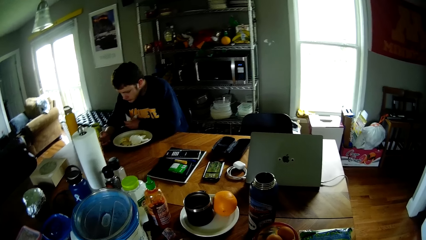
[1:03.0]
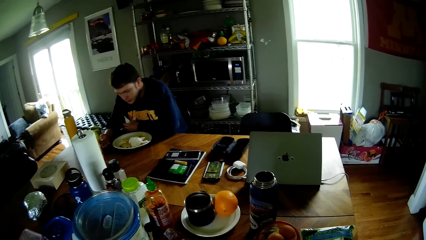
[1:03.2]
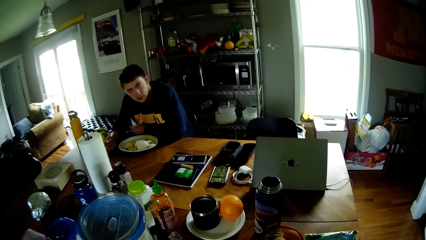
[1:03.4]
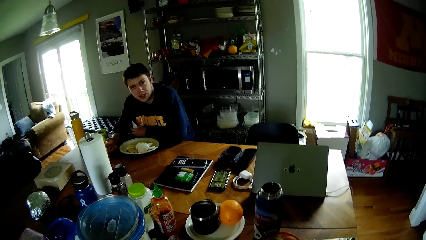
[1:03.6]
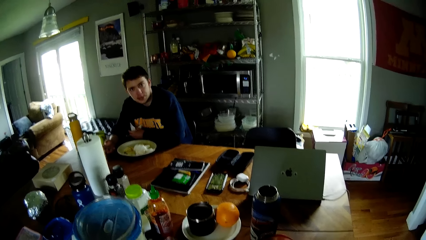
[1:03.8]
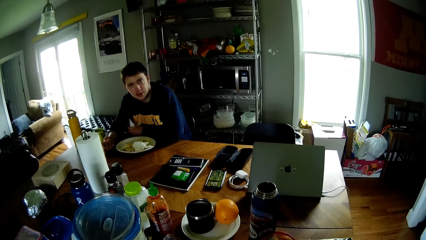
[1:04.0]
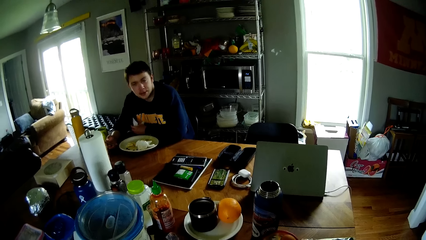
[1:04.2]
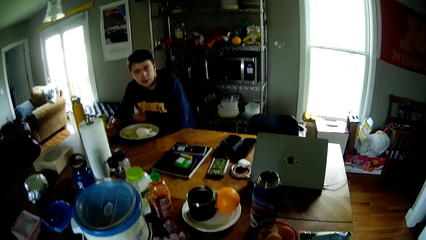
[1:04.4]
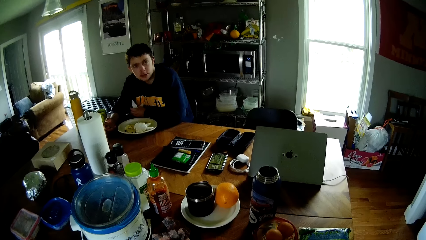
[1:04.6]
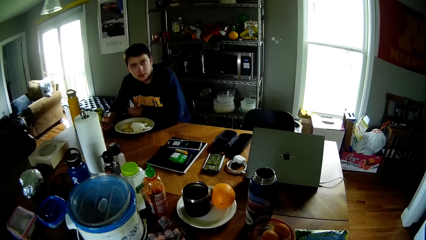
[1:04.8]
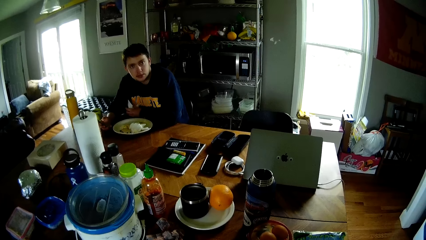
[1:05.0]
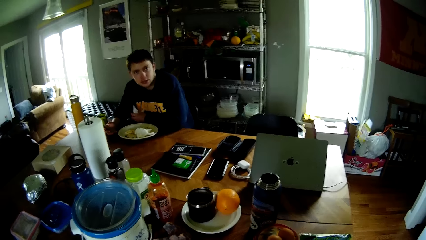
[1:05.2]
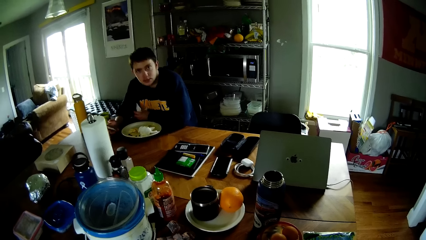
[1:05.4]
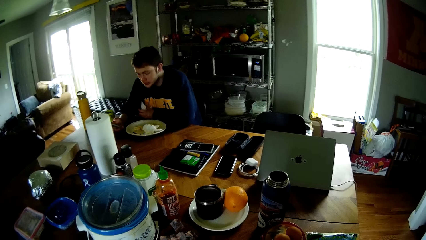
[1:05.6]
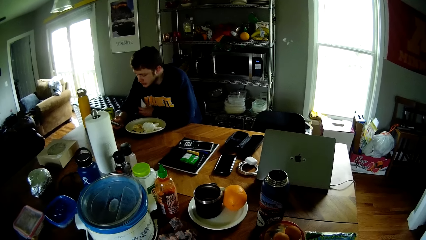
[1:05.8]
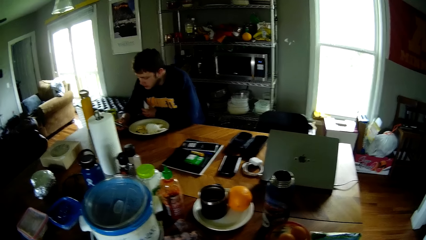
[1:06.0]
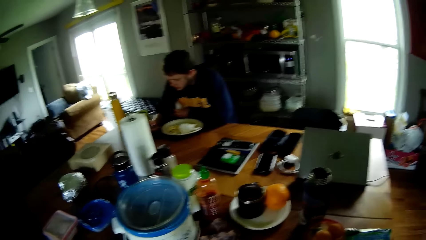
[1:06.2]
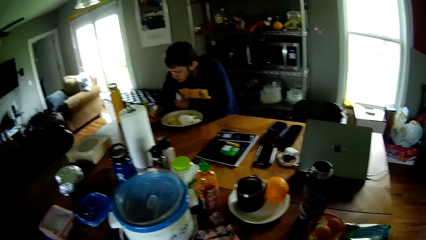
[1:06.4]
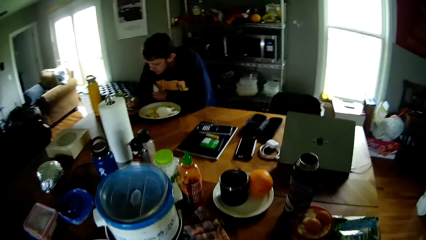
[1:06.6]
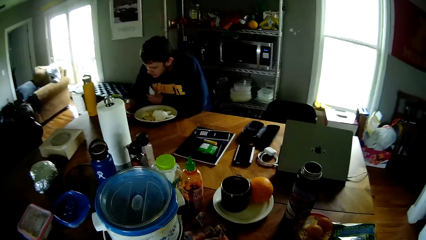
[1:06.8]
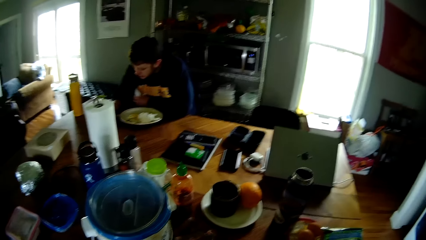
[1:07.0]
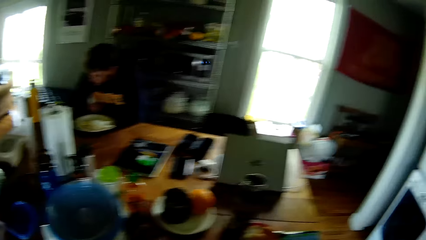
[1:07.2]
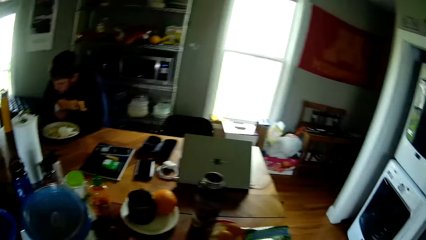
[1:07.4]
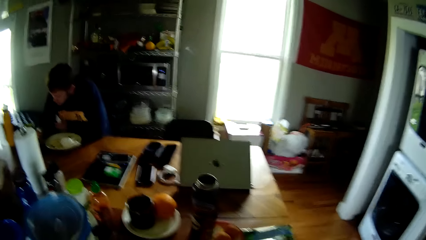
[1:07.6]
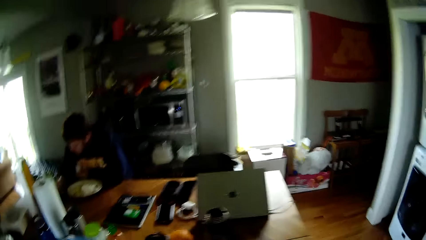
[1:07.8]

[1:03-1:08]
The man operates the phone.

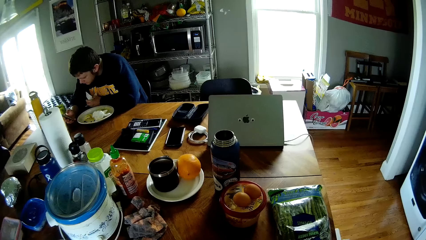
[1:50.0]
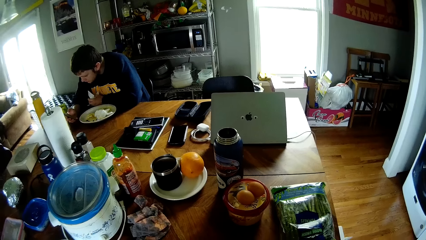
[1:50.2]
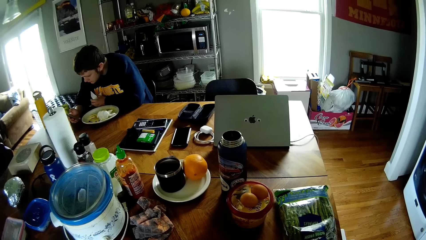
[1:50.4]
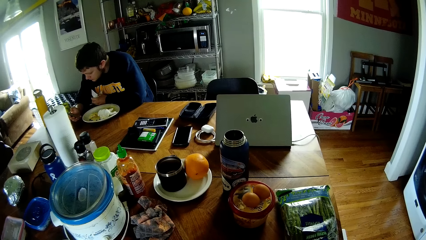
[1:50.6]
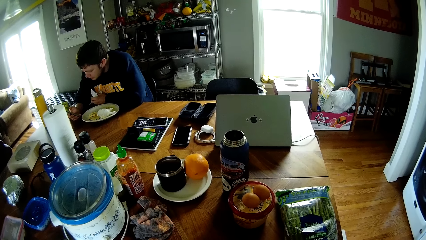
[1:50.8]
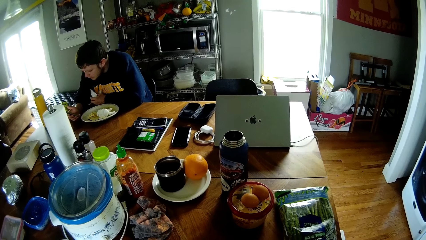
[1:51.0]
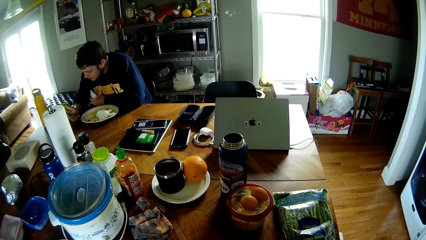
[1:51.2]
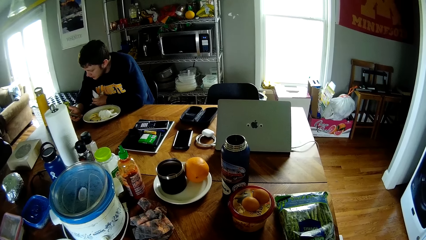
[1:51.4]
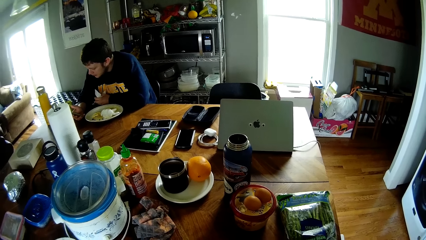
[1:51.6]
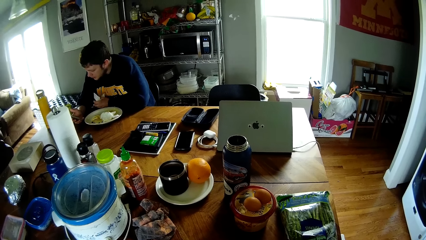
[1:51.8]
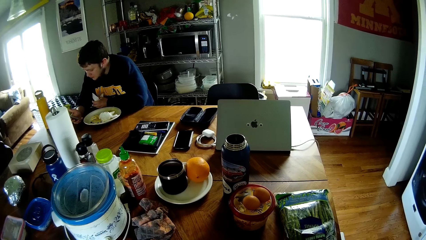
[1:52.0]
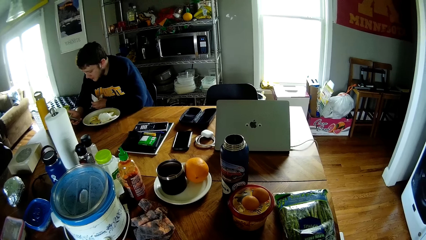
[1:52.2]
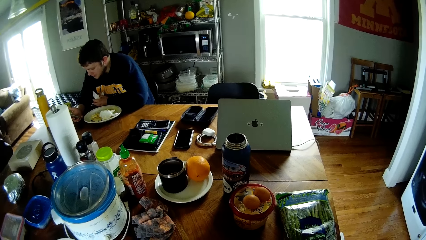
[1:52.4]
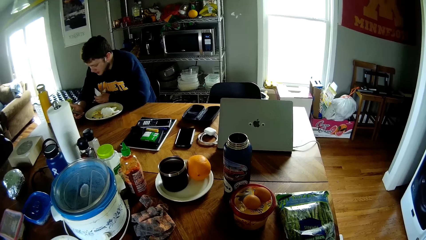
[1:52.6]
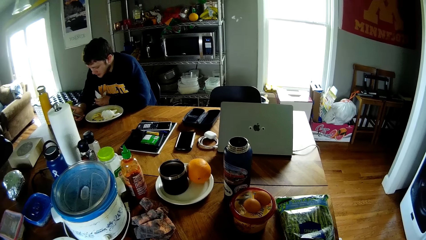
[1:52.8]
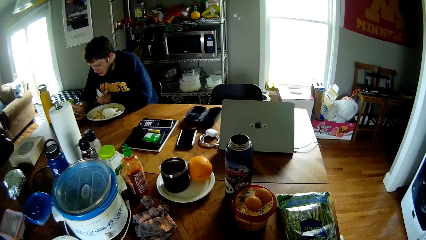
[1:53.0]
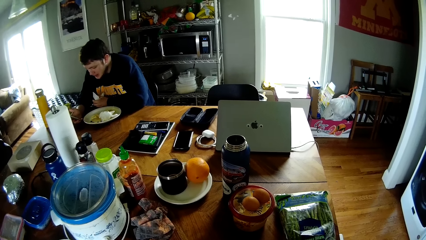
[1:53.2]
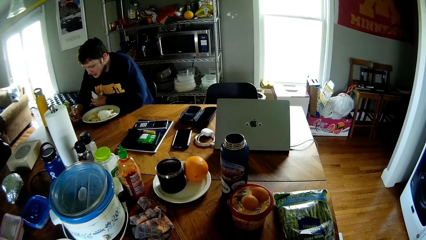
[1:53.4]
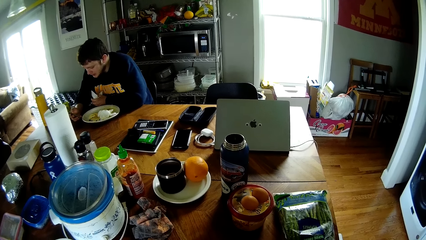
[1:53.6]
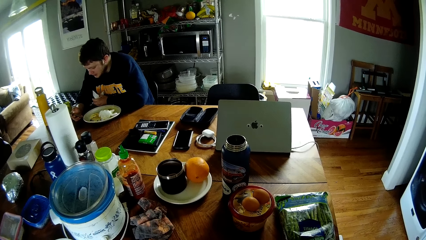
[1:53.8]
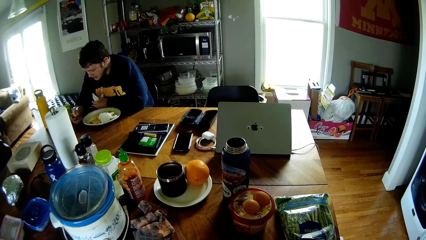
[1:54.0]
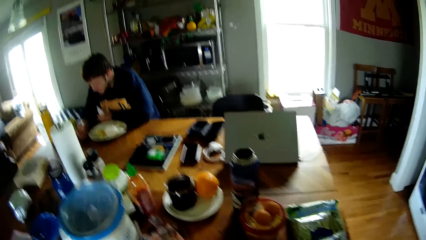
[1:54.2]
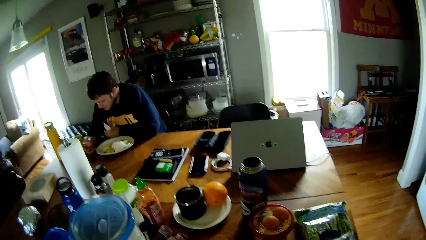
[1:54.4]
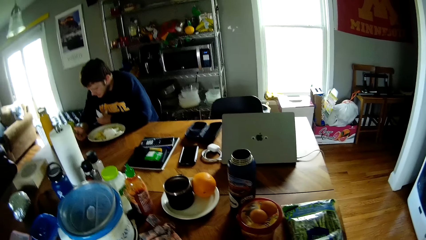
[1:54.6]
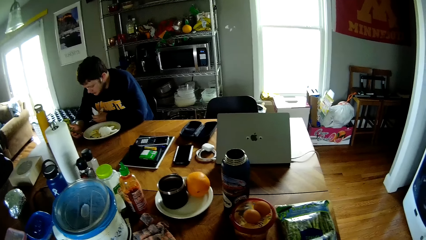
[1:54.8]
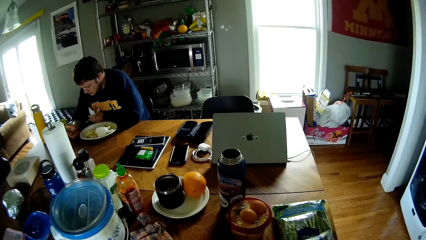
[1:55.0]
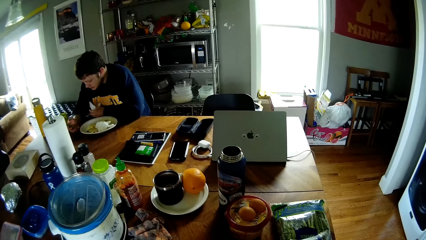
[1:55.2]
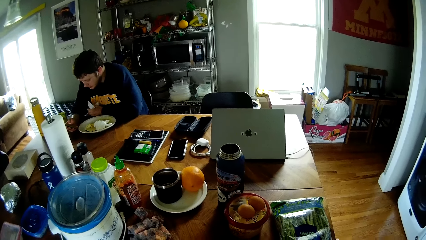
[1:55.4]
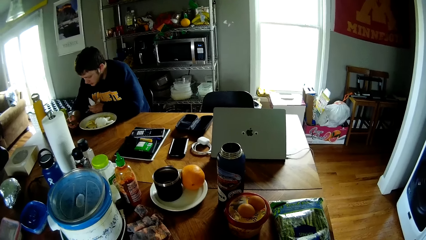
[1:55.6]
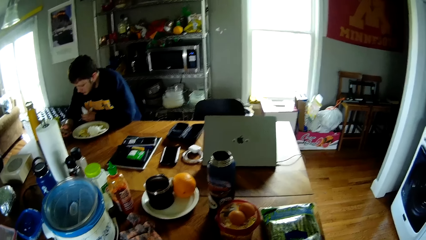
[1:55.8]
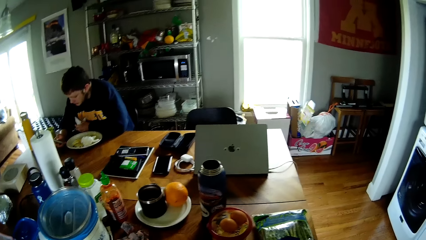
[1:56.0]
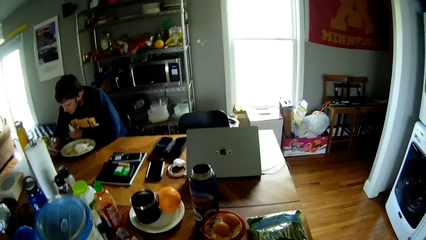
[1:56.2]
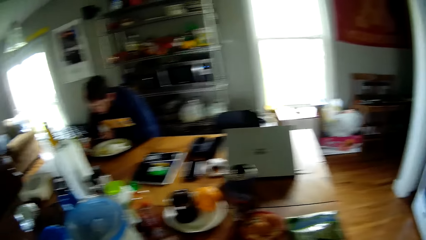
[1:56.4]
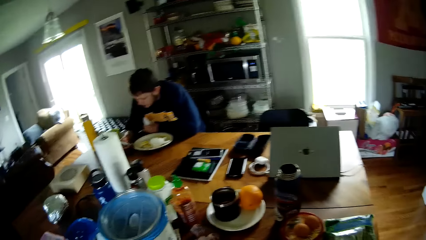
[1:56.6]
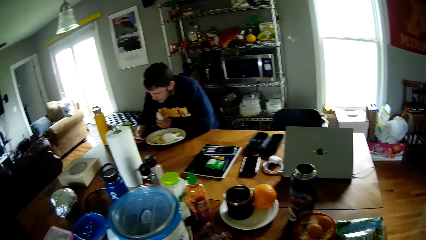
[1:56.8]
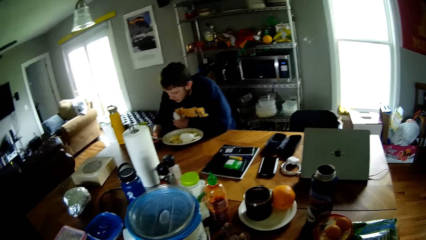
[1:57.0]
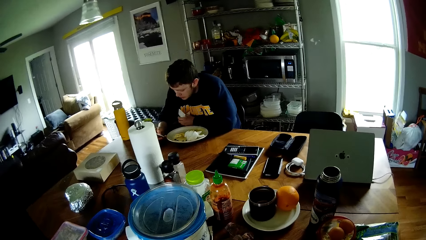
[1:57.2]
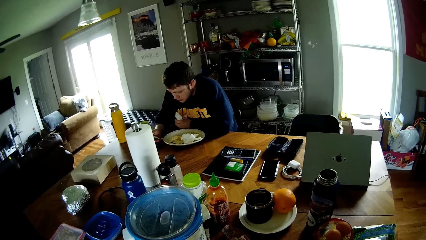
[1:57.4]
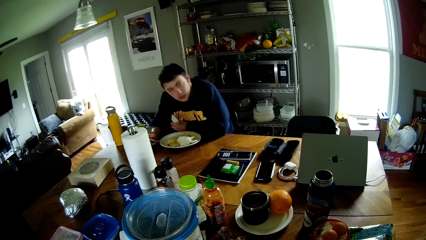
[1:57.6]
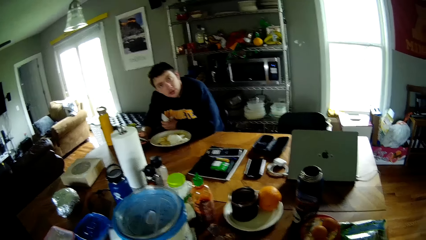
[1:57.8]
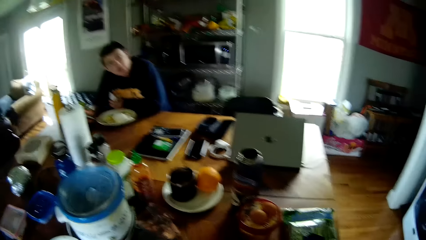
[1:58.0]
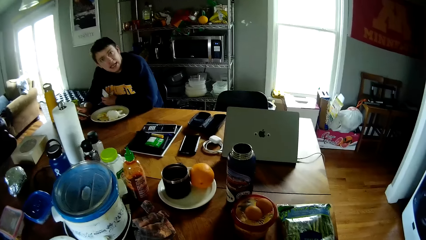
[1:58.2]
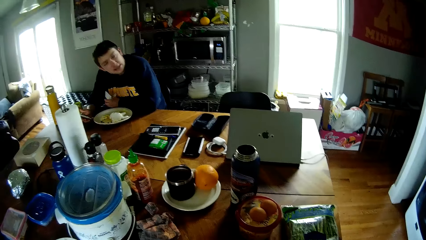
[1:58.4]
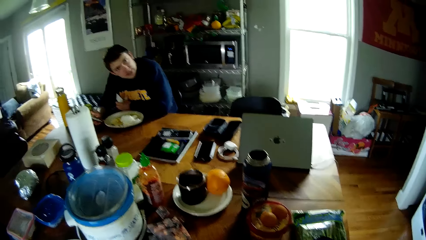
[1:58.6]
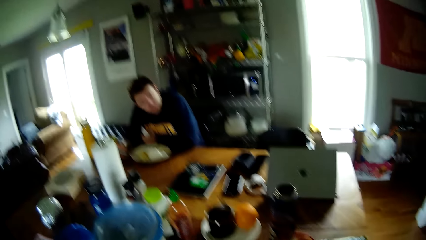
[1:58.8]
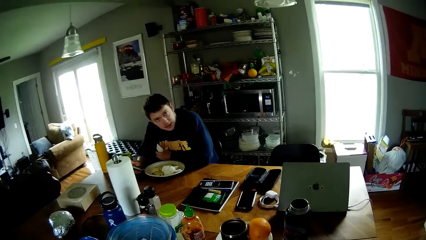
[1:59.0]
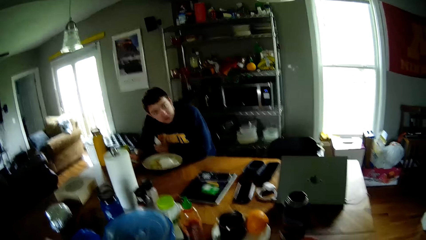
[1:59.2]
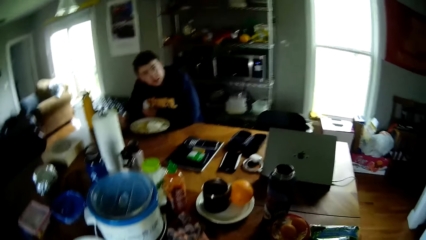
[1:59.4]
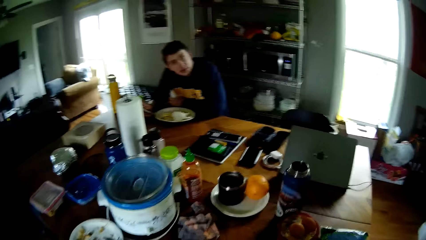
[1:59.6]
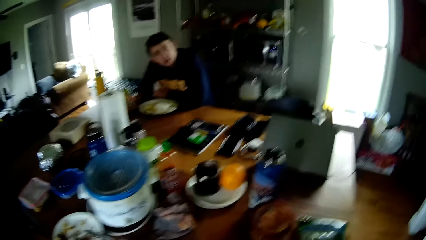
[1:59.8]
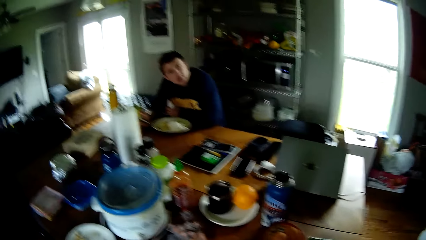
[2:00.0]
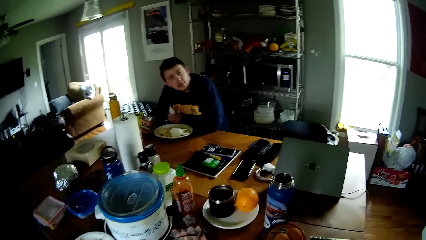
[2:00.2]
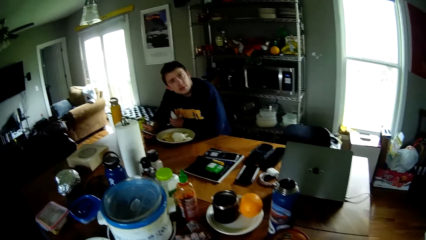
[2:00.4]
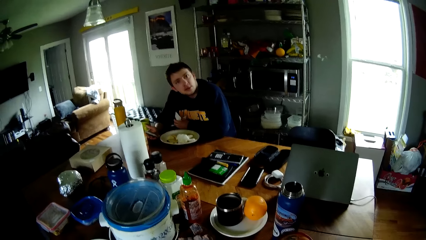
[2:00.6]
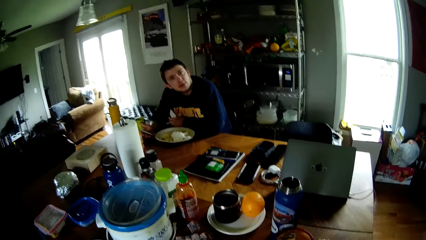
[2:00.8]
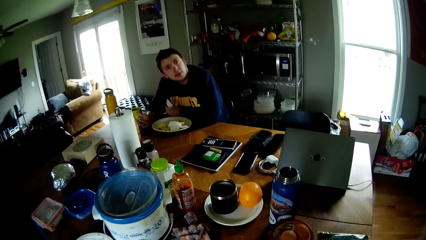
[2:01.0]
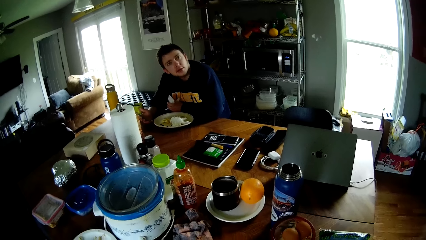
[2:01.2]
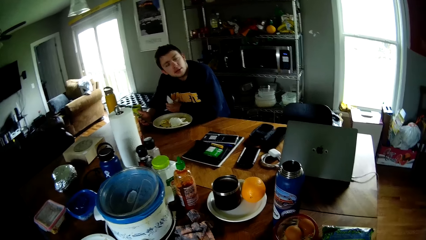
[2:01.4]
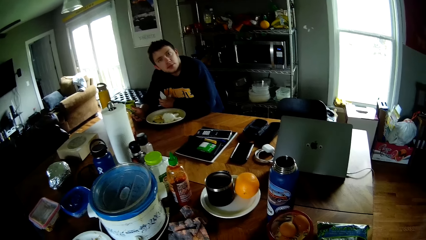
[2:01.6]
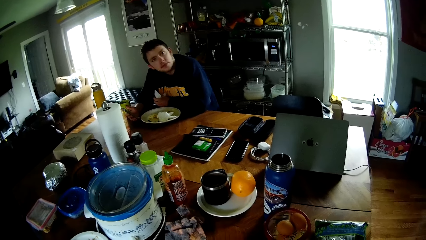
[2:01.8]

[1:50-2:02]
The camera wearer converses with the man.
